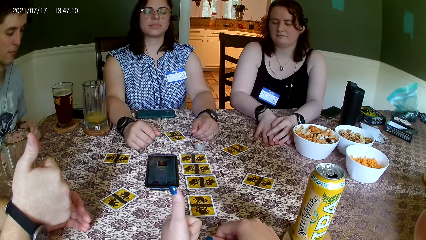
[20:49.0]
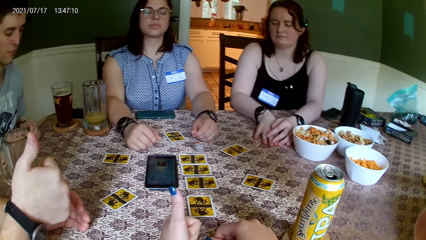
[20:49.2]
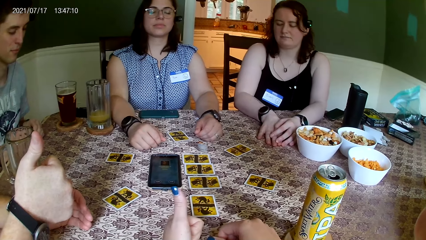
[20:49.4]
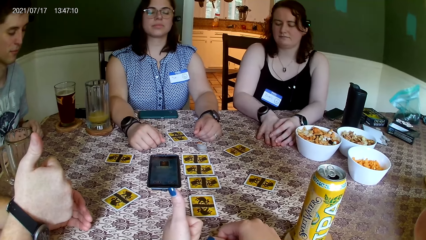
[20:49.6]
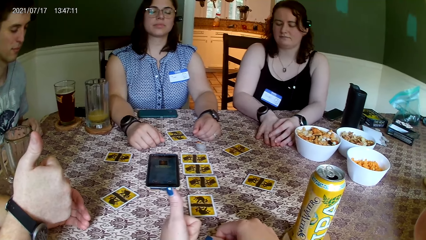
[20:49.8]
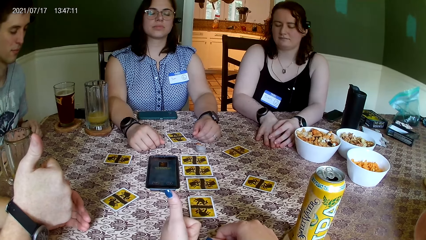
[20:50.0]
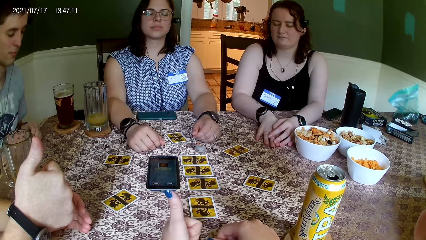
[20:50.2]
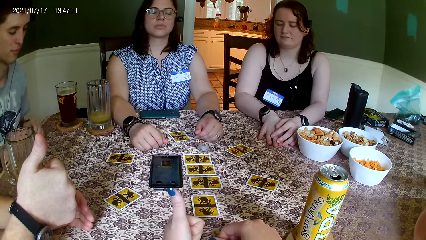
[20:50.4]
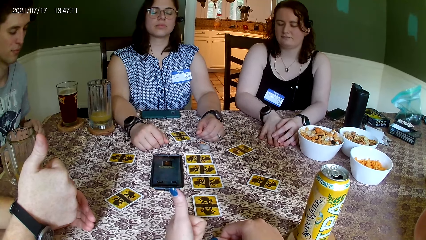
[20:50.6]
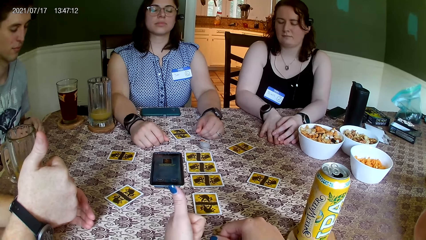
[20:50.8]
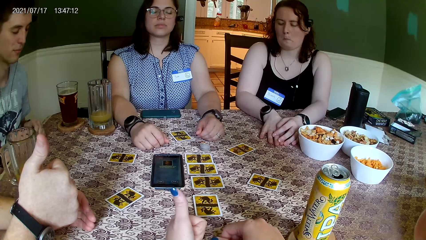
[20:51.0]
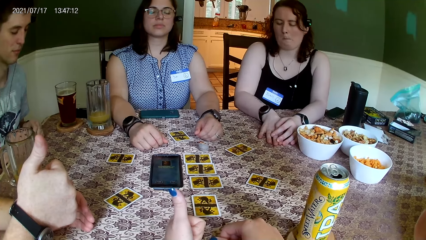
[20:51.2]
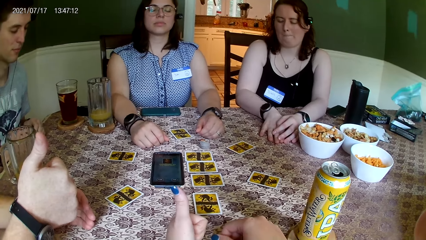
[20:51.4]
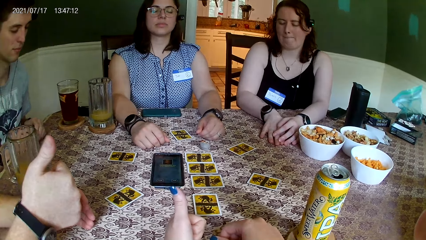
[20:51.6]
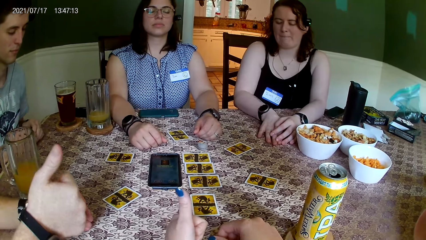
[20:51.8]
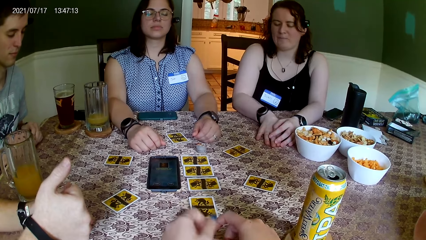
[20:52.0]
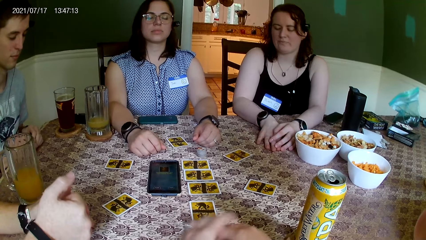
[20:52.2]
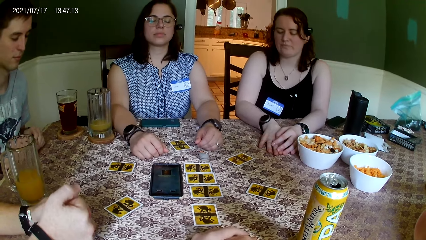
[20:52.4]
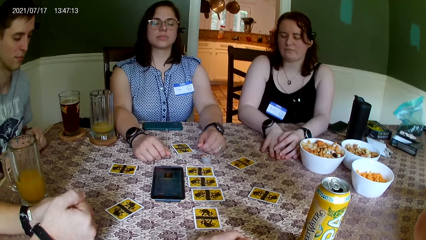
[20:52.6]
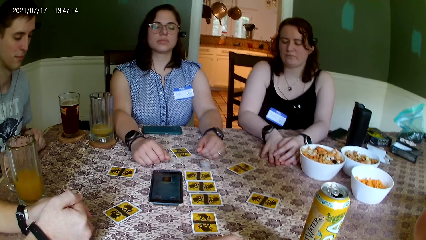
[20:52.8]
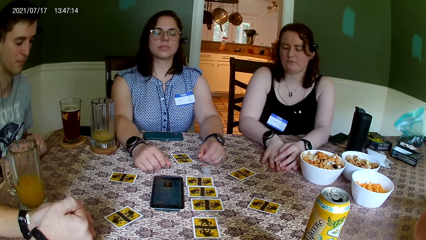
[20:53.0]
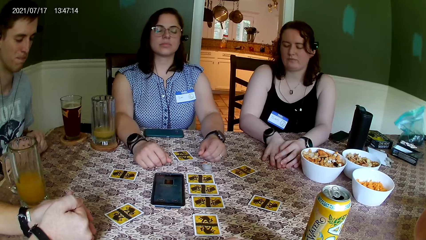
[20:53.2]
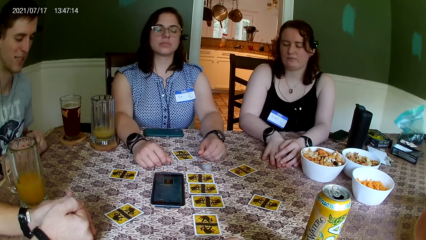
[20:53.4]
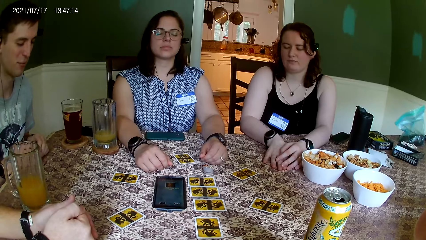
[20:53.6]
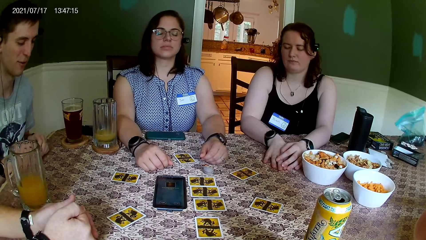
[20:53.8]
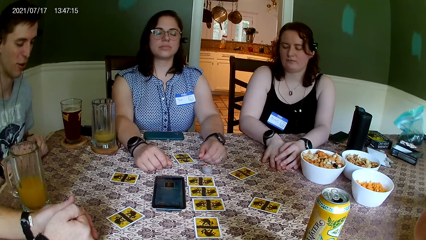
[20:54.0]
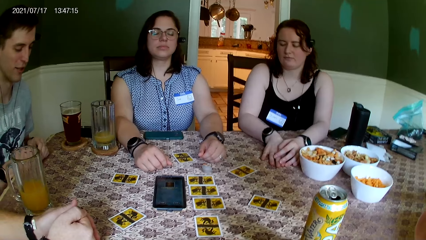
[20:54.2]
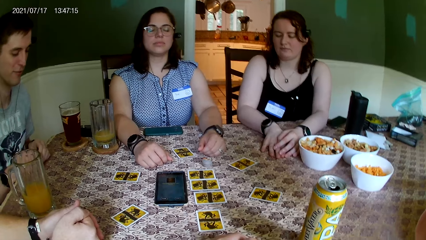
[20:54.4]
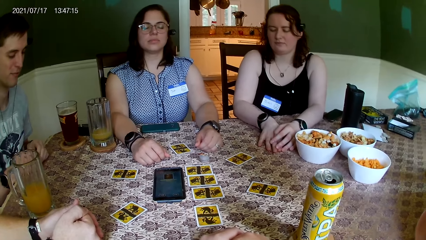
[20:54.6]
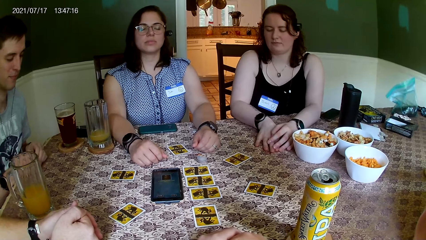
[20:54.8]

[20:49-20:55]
The camera wearer stares at three people.

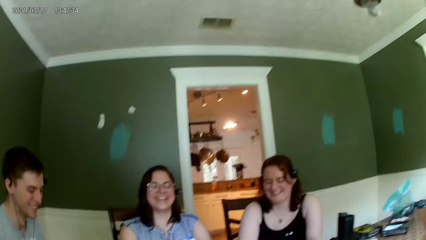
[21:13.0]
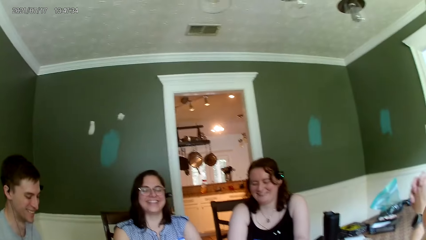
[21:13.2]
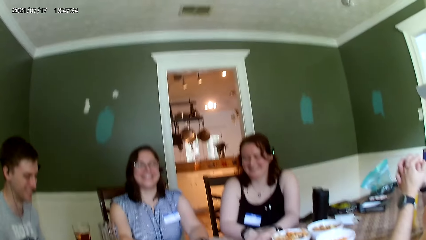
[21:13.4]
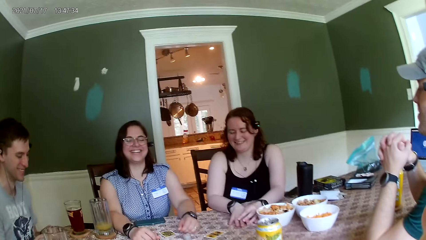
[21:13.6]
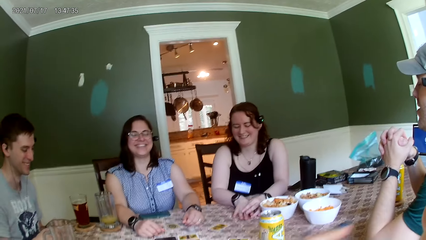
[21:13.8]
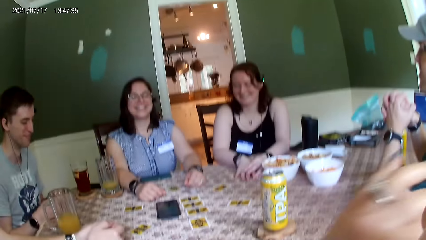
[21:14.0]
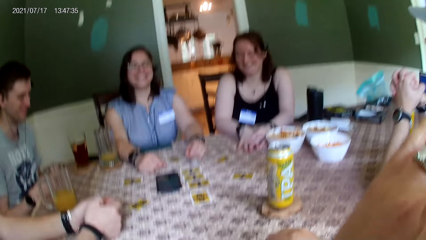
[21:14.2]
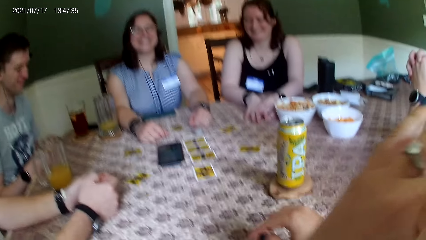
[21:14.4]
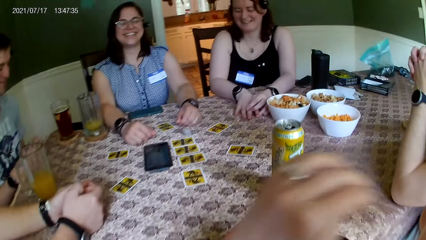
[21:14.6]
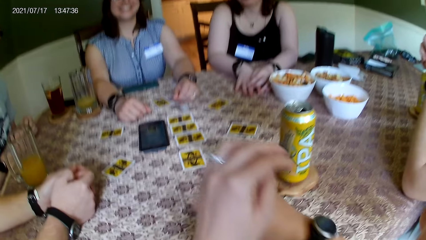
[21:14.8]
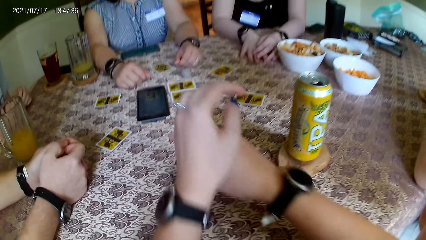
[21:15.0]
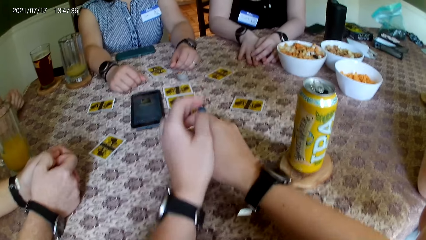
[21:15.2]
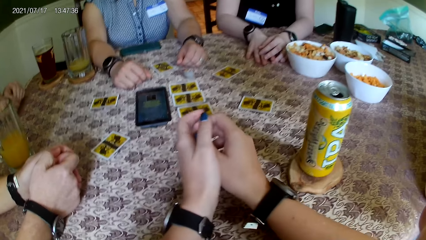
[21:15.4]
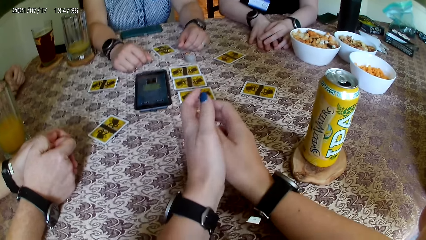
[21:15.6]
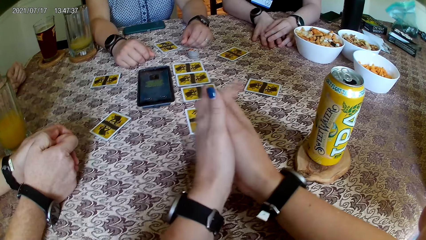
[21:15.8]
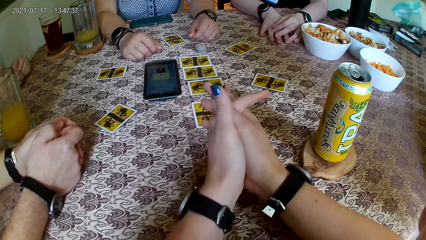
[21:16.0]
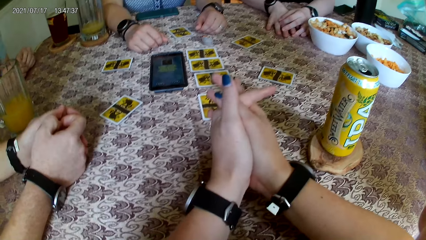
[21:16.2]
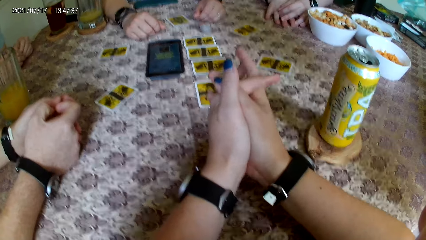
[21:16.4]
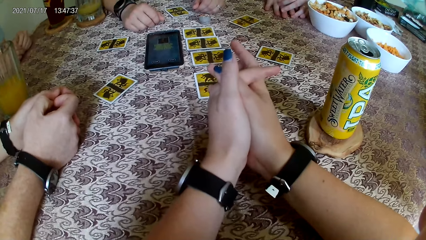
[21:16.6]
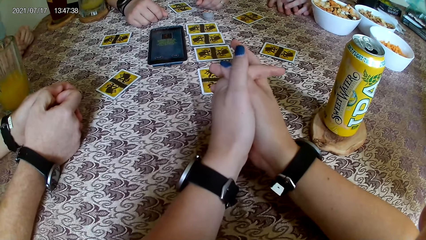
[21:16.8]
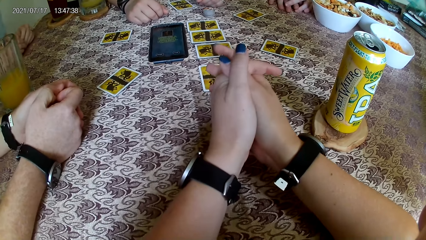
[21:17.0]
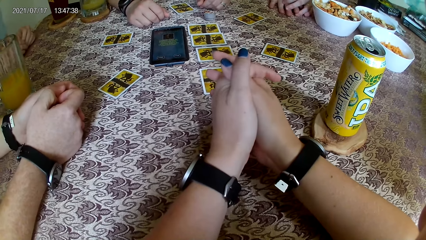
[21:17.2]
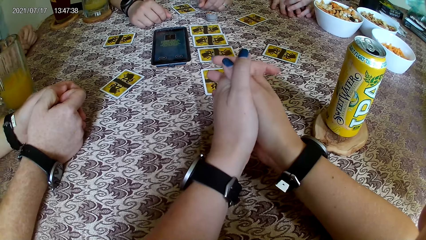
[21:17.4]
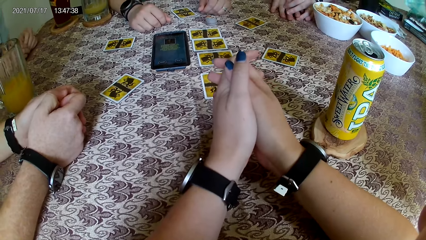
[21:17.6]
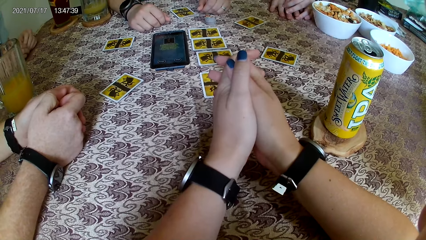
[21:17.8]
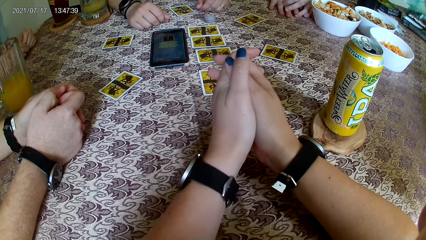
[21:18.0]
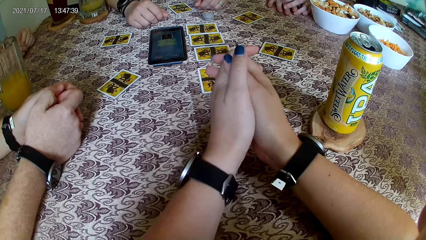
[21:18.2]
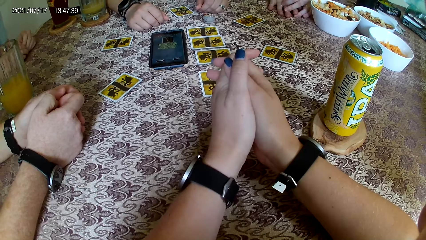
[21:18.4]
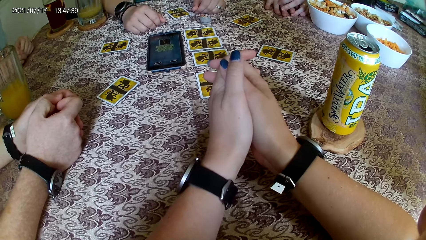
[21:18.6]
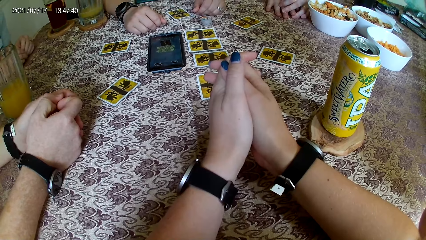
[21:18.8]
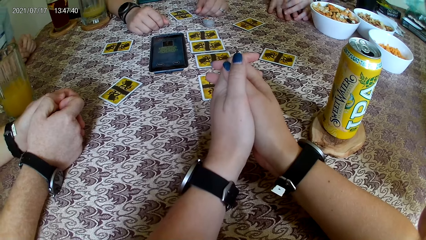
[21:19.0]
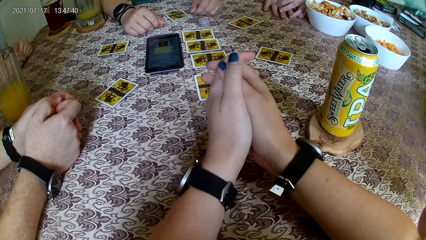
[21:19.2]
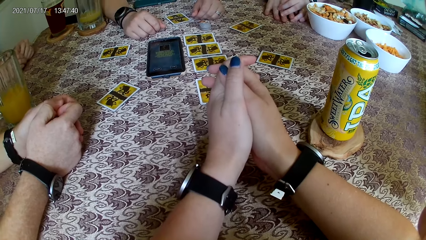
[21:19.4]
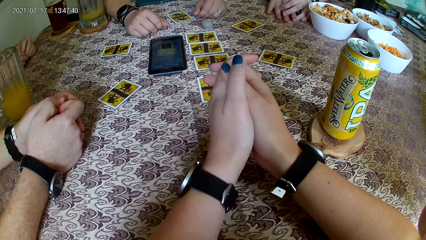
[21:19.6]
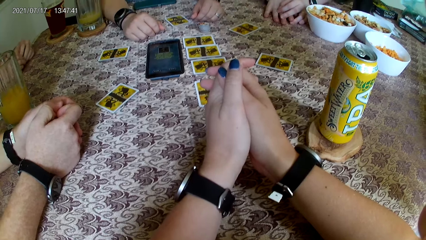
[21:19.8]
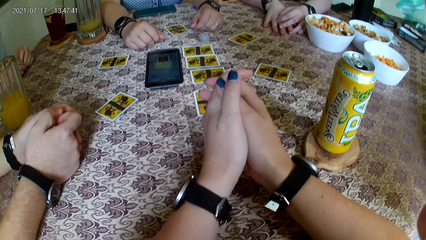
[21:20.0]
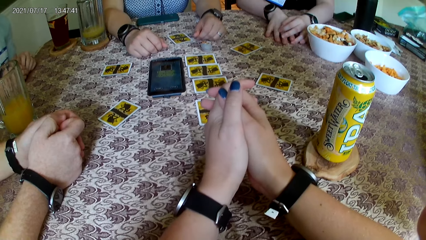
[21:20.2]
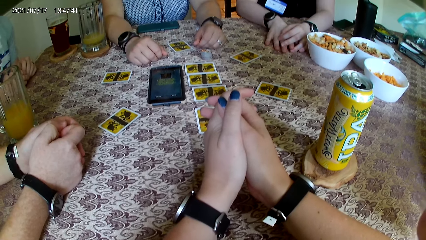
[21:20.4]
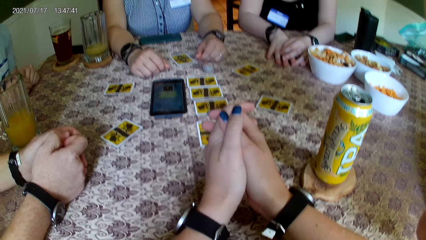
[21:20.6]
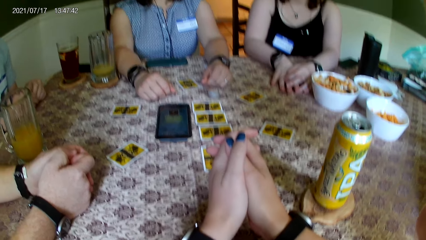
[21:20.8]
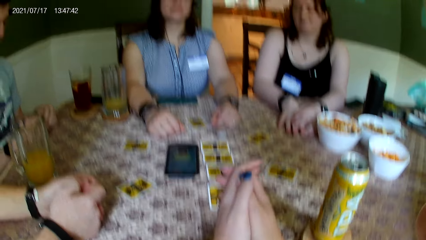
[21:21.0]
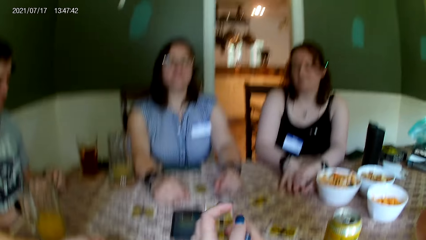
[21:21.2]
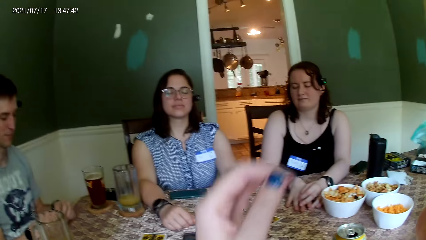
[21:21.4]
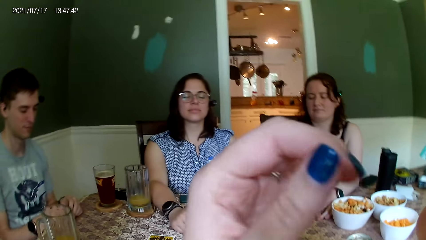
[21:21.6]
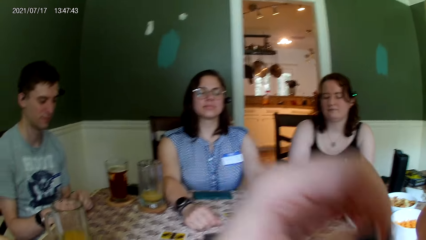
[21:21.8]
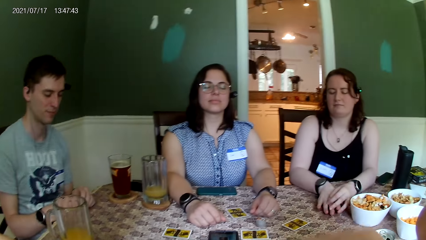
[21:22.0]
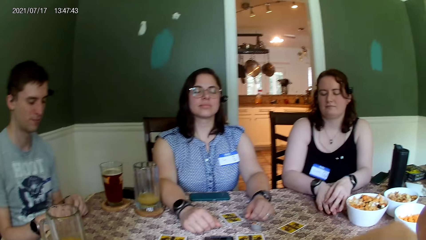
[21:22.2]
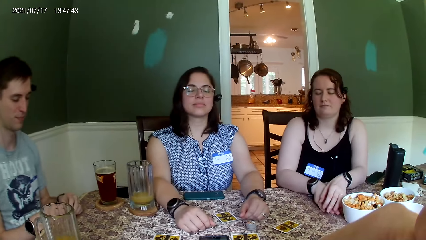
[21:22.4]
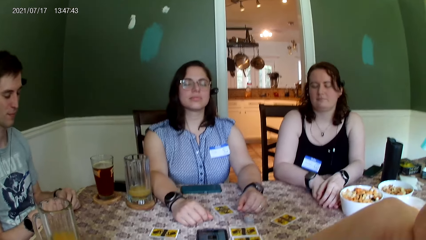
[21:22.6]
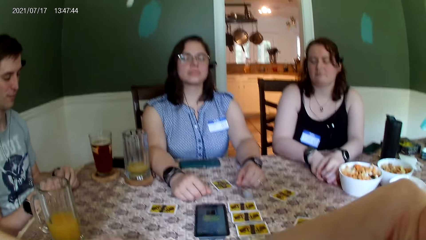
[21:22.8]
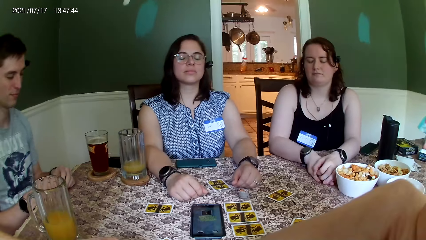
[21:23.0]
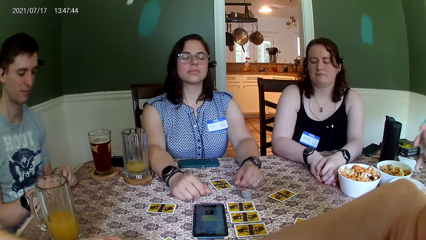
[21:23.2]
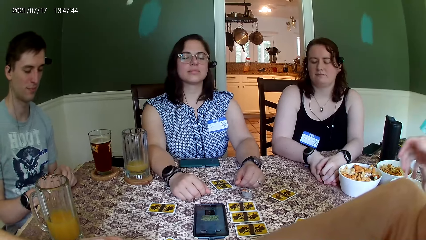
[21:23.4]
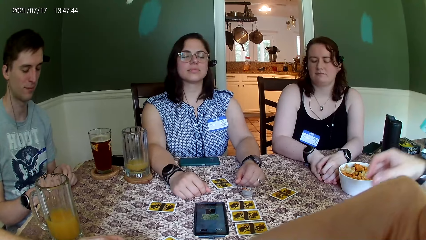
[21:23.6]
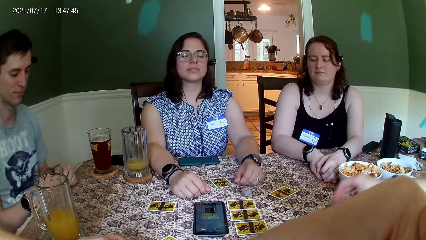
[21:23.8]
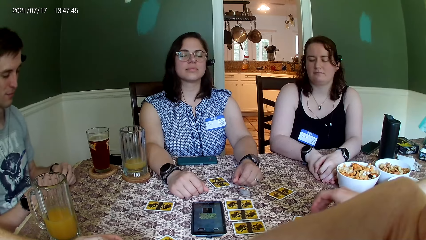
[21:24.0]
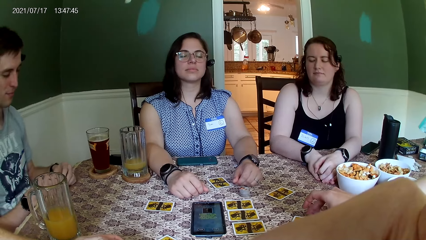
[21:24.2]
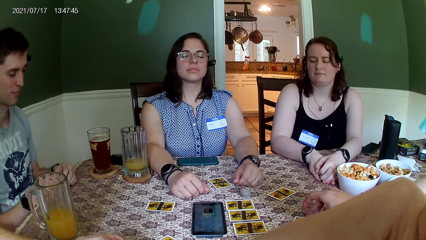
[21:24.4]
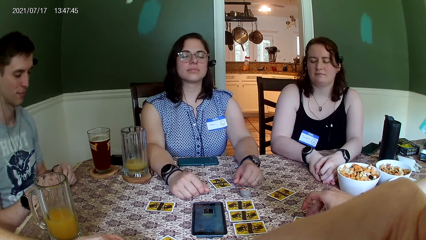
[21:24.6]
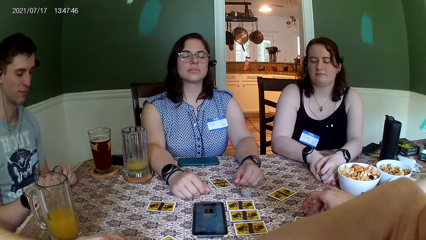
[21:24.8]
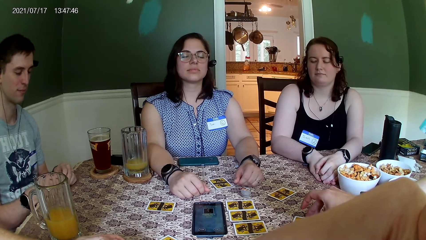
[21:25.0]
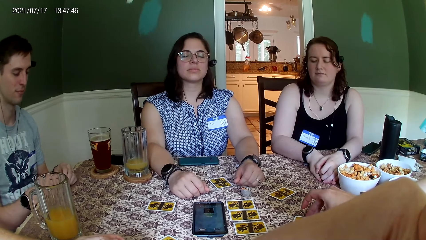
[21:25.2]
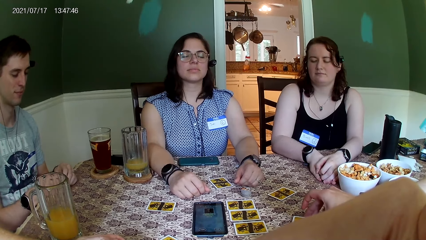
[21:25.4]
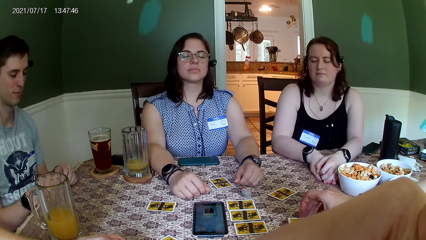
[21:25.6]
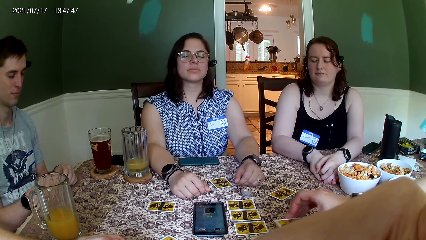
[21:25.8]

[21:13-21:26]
The camera wearer aligns their face with a hand. They touch their face with their left hand. They place hands on the table. They stare at the table. They raise their hand. They touch their face with their left hand. They stare at the three people. A person slides a card on the table.
